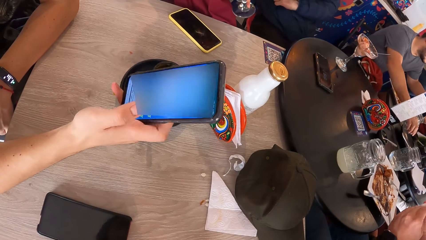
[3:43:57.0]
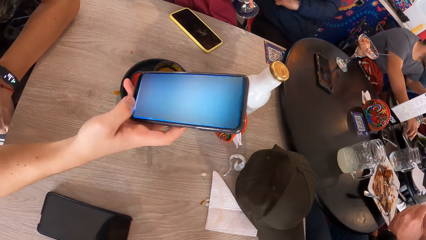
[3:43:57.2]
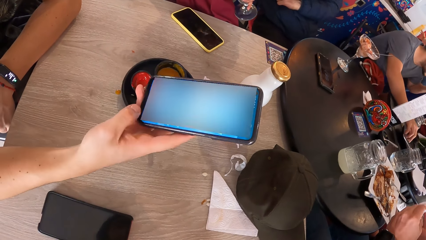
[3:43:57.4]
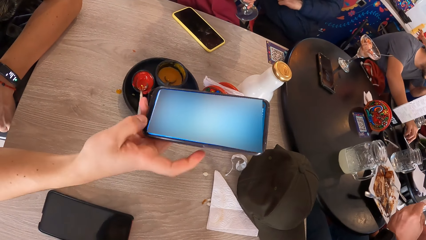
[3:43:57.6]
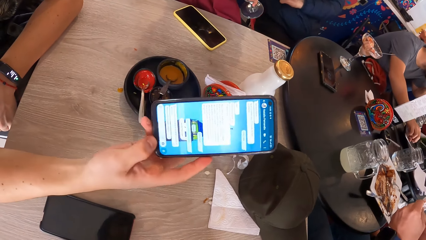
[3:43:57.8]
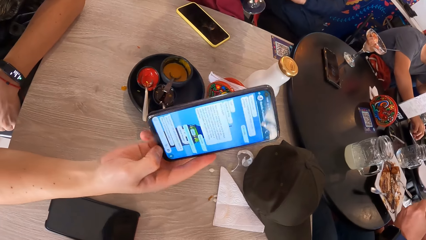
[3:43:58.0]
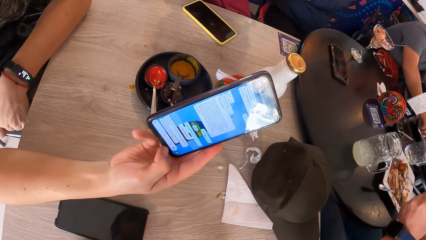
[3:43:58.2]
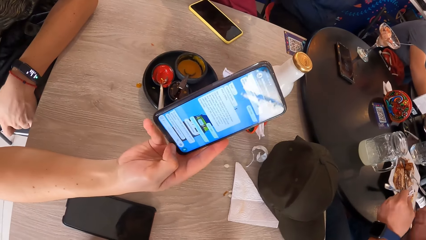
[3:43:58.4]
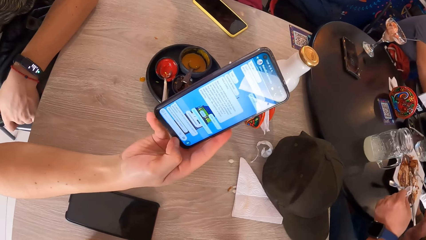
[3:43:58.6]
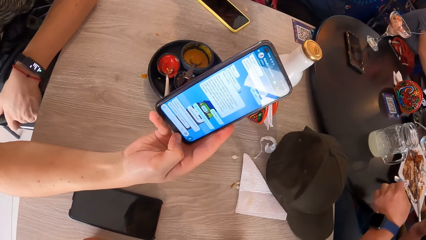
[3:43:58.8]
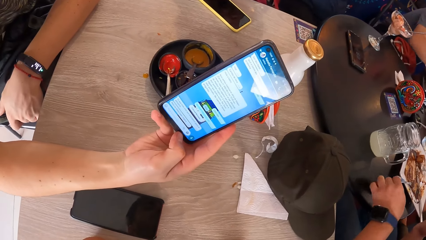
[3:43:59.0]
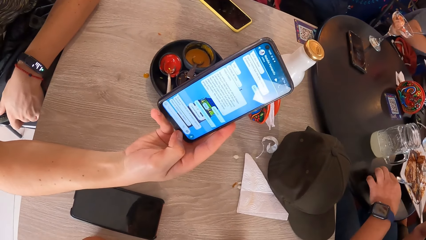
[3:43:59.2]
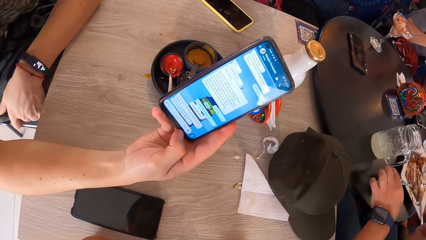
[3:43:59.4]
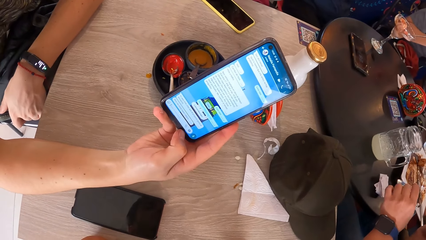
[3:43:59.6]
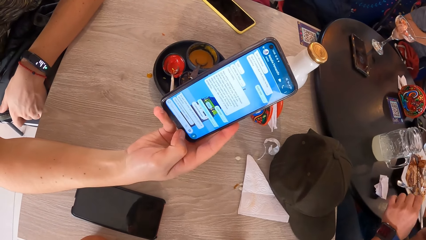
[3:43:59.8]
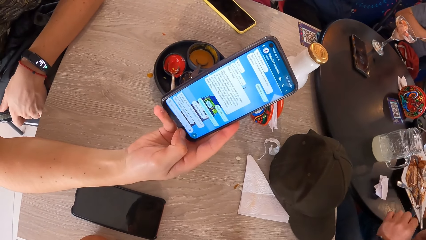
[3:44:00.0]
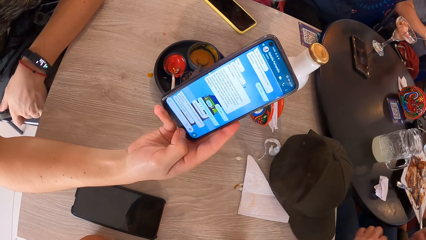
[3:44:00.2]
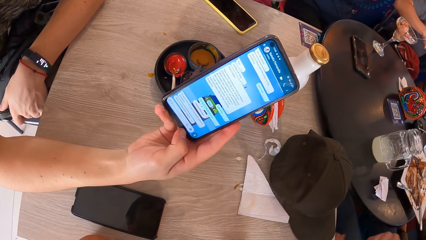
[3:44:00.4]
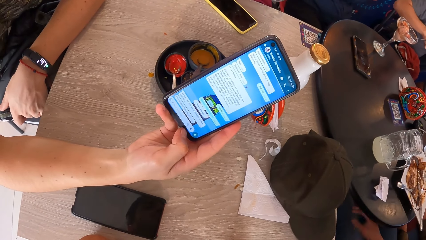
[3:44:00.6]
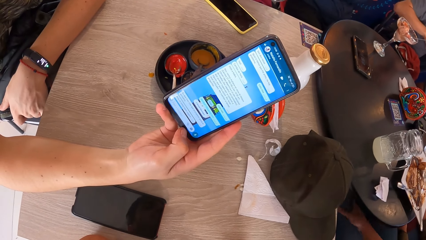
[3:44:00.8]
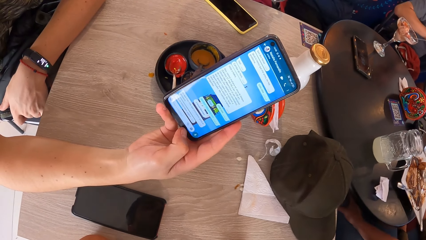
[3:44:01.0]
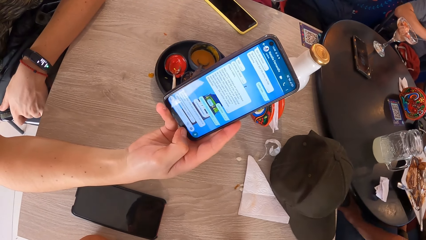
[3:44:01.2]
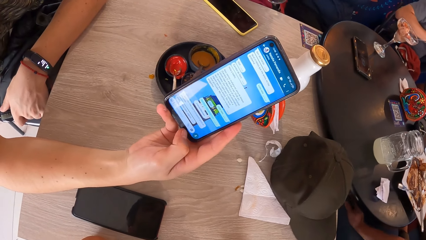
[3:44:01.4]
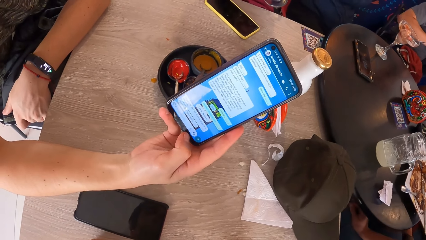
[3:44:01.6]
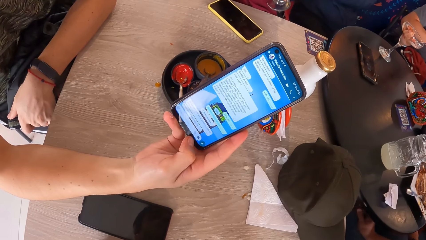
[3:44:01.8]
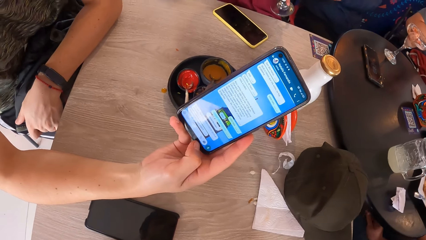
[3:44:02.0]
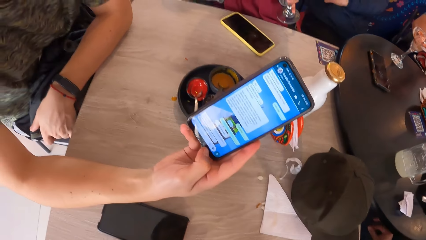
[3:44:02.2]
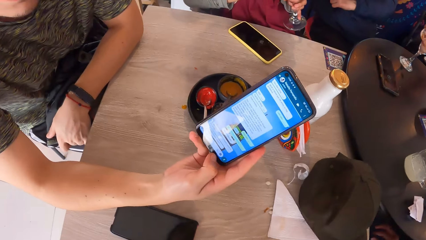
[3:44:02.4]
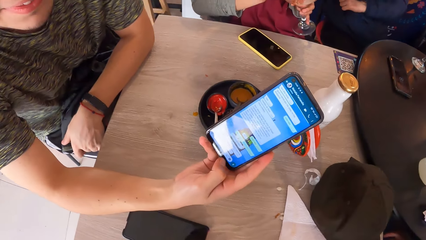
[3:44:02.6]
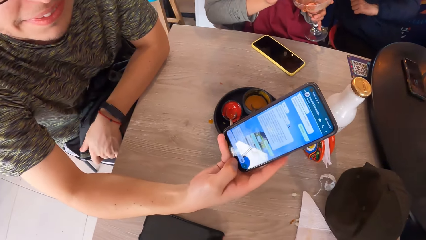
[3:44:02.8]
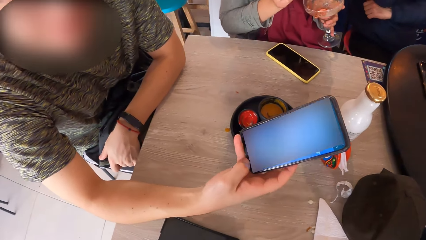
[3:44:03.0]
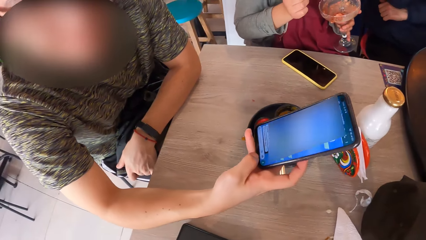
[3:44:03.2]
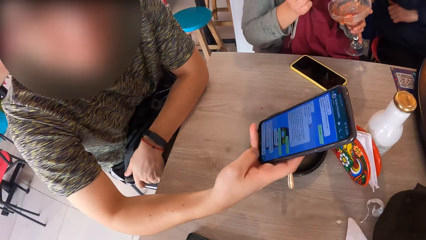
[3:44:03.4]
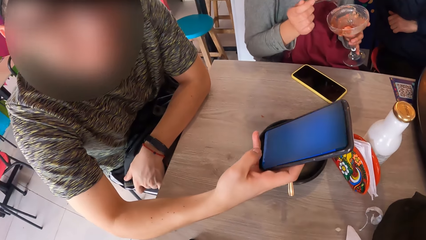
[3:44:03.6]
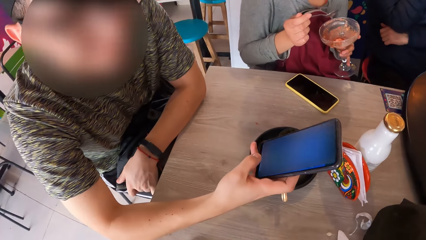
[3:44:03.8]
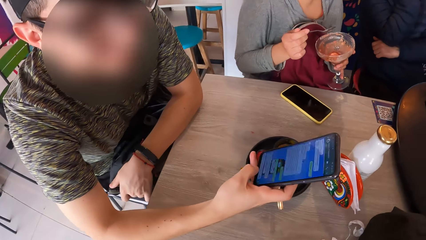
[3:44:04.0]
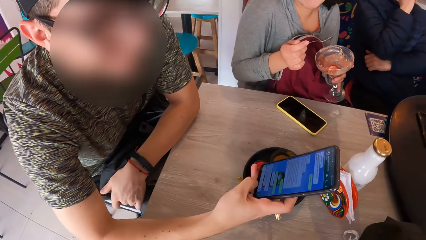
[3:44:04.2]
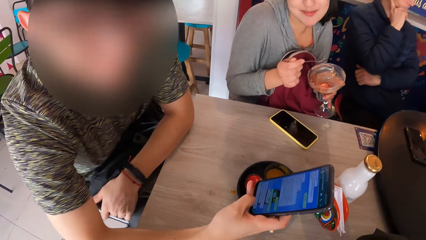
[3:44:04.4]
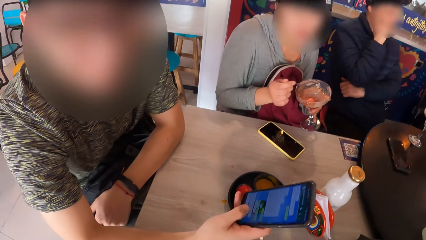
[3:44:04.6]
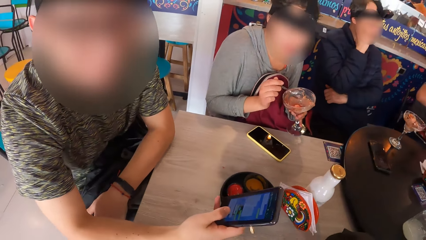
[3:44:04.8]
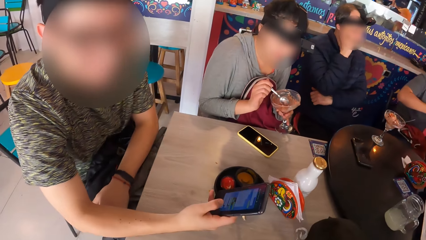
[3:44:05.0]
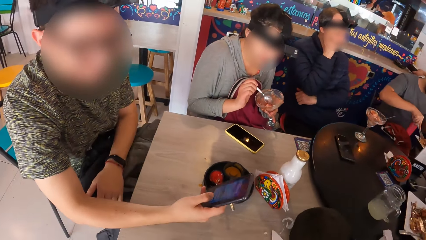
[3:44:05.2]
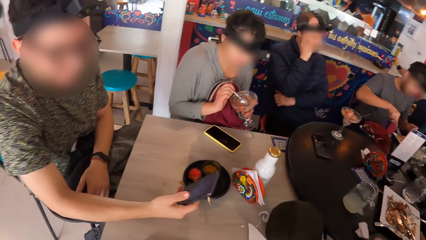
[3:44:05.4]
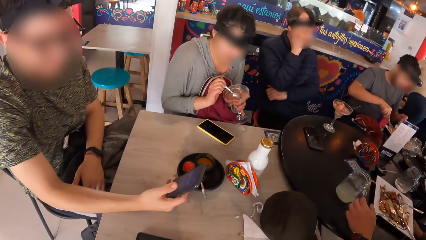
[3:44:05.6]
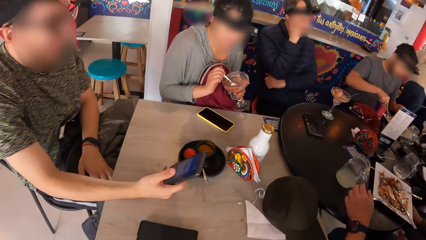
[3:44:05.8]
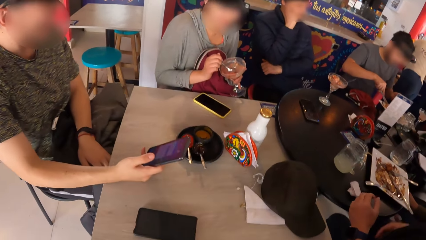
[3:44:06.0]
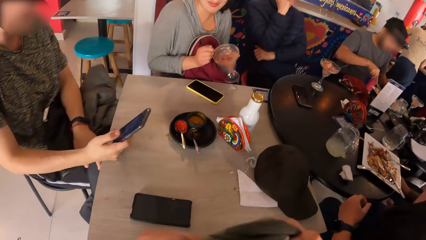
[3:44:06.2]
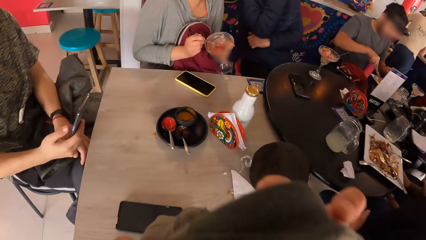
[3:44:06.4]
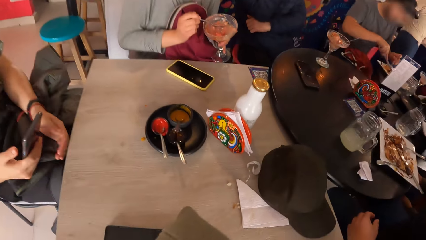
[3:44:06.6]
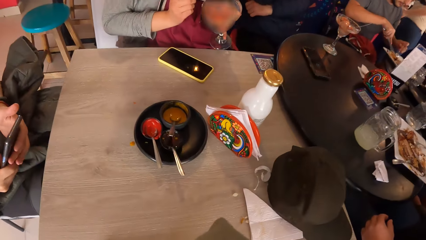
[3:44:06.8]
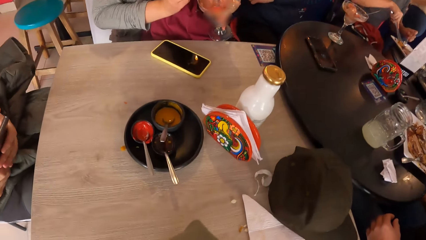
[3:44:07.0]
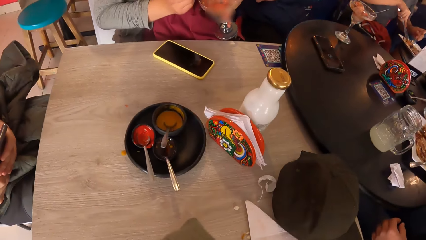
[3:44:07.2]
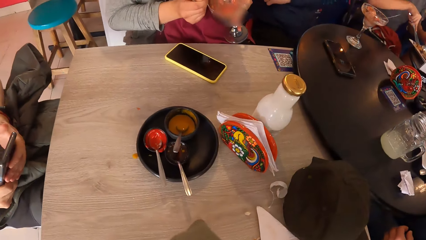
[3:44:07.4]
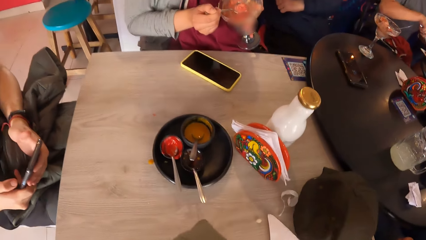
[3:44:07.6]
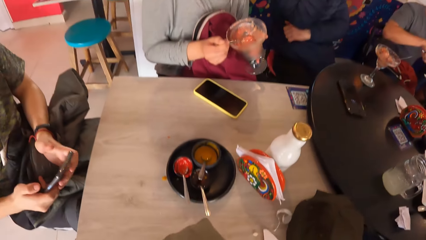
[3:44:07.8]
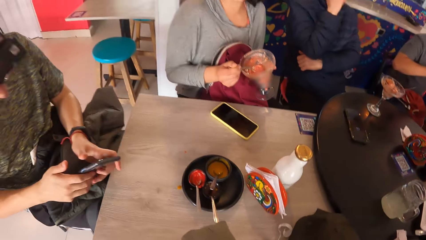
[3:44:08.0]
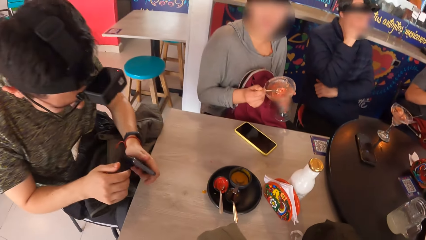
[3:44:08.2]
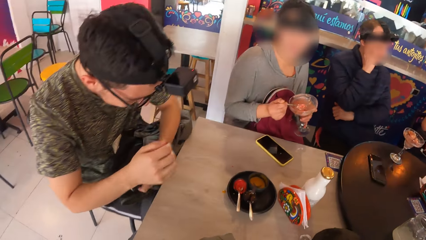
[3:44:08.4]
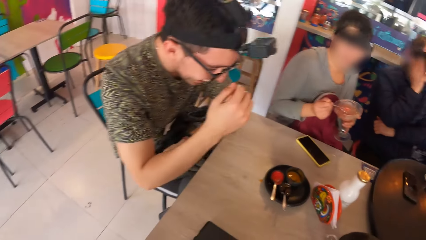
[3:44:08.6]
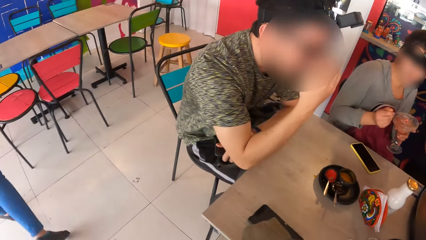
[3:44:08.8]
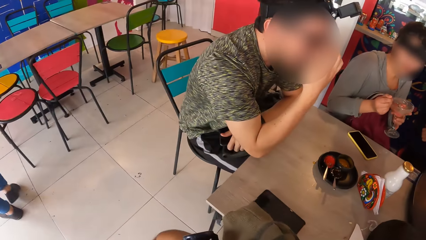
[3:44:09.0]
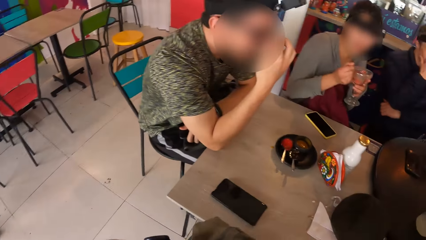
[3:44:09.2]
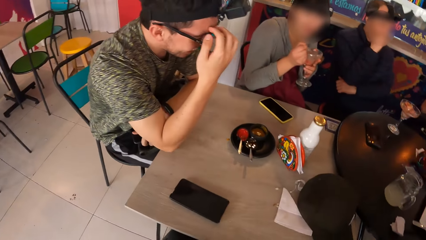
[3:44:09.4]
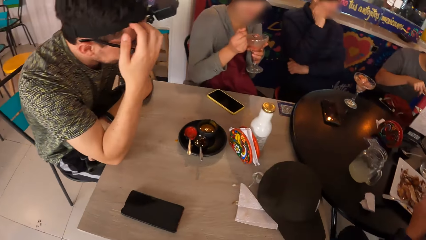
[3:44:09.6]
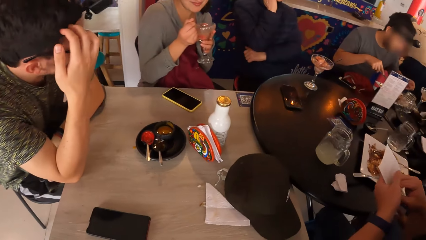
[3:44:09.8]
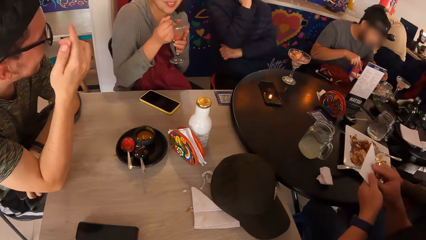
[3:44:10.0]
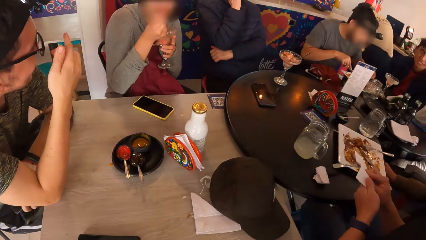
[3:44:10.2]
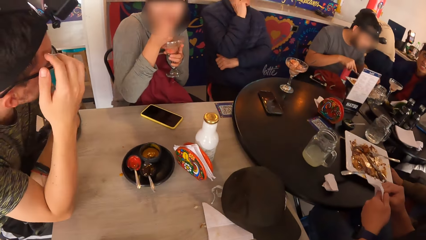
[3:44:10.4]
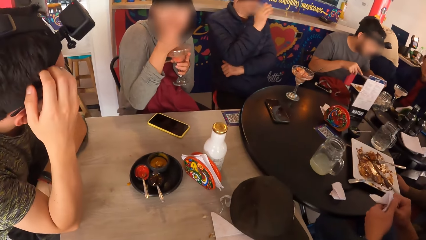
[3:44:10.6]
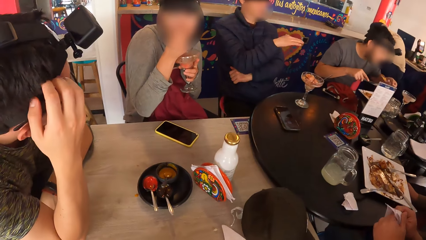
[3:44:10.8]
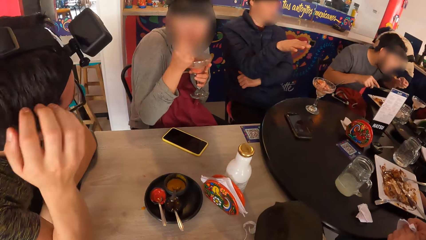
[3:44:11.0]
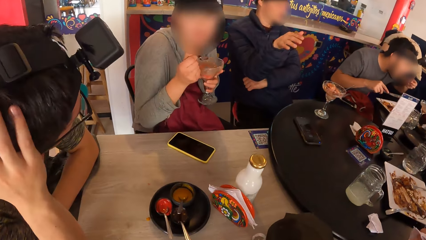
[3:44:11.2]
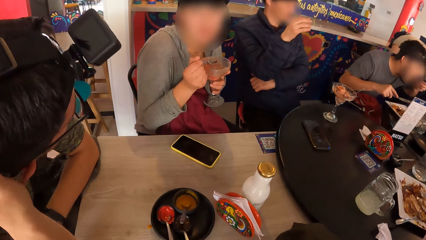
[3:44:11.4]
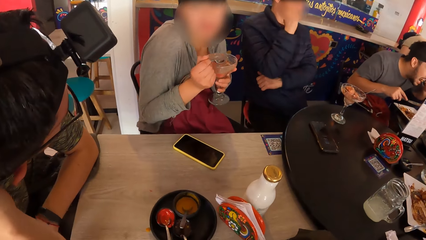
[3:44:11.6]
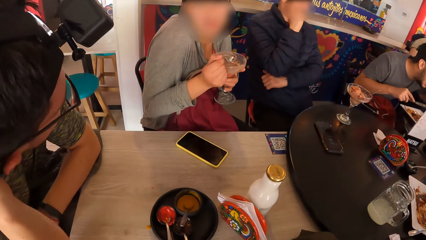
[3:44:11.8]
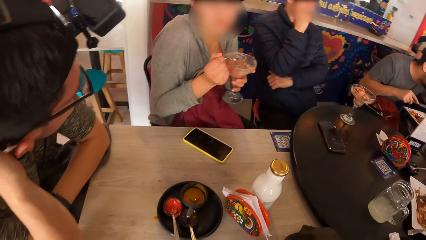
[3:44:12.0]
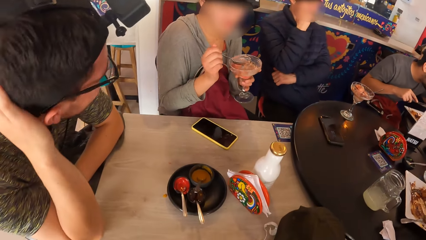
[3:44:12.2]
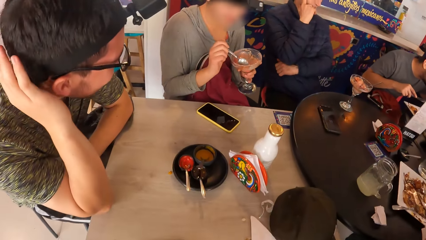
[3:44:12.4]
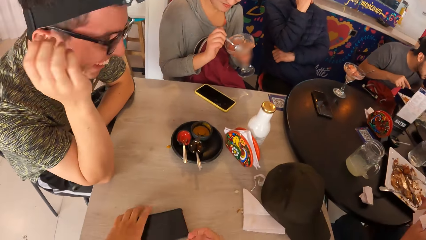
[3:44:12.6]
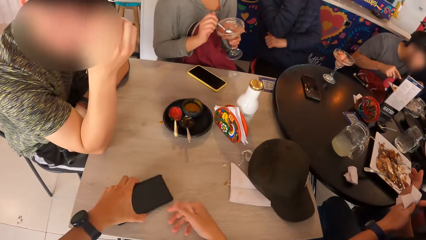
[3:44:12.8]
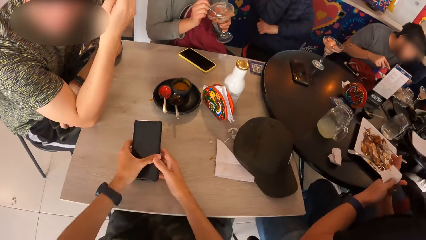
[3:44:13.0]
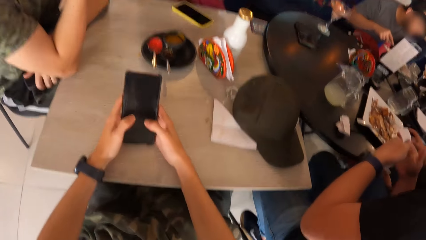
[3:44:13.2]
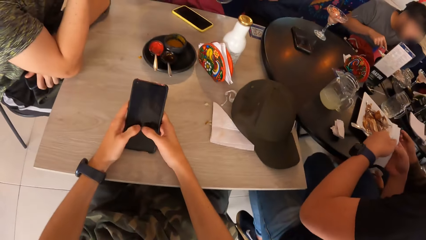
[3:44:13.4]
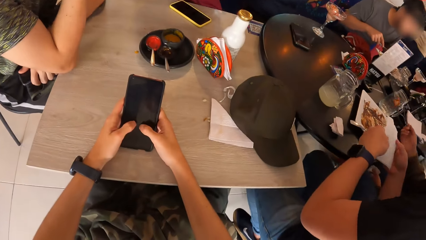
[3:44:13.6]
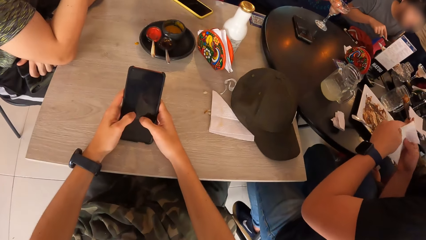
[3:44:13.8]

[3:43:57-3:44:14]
A man shows the camera wearer his phone with his left hand. The man holds the phone with his left hand. The man moves the hand.
